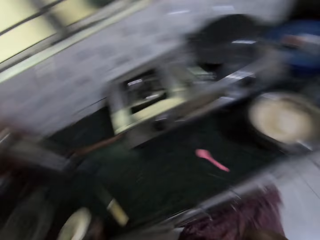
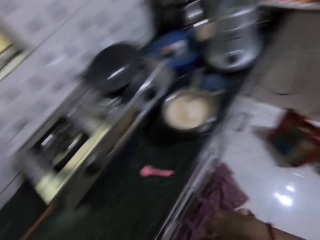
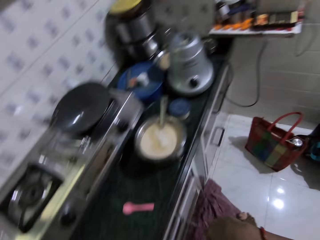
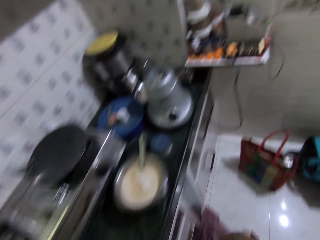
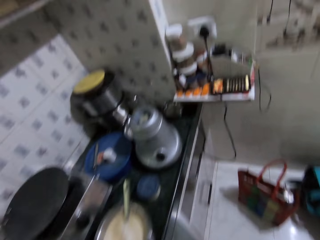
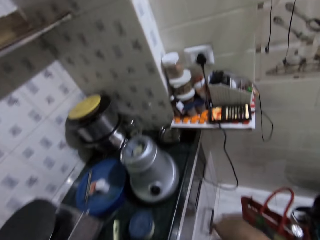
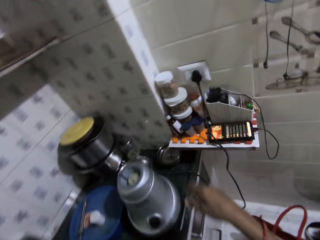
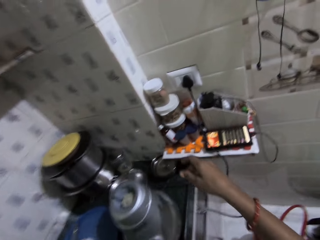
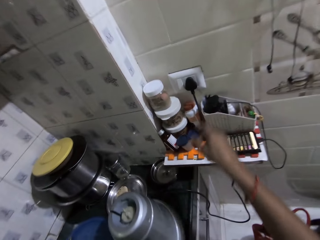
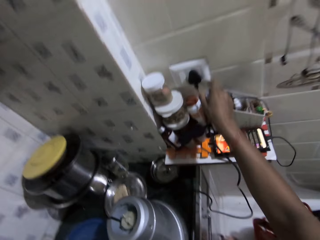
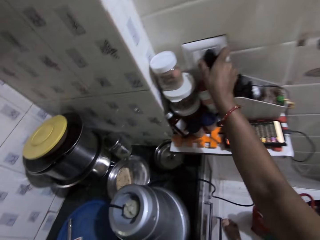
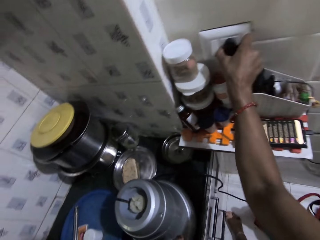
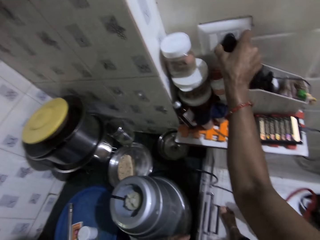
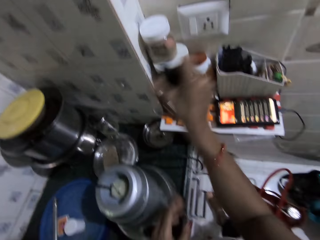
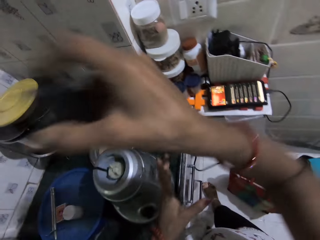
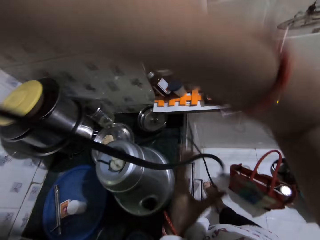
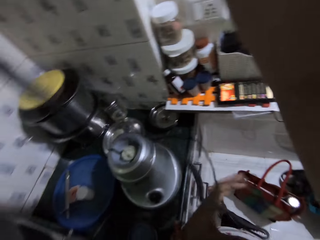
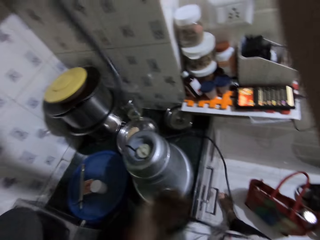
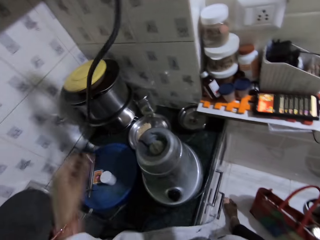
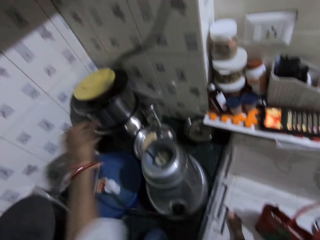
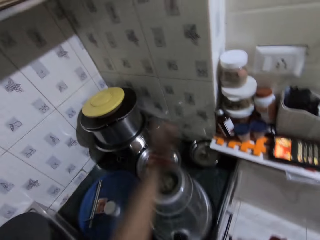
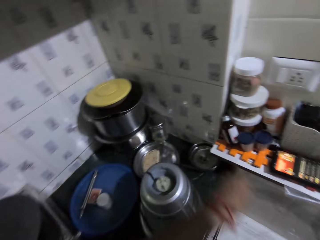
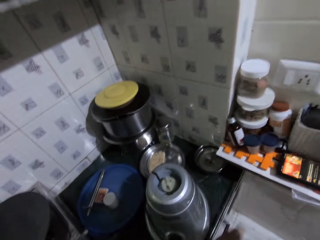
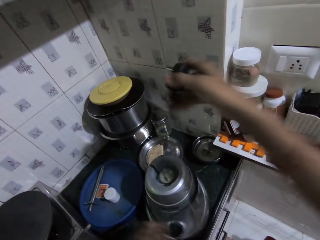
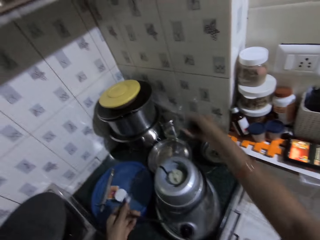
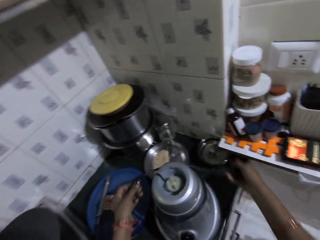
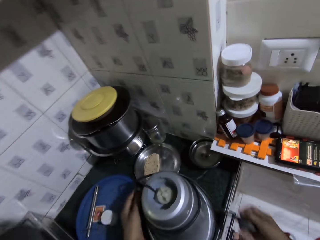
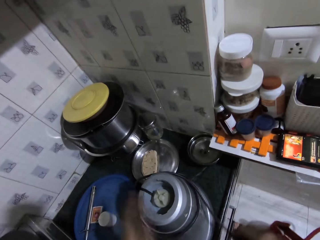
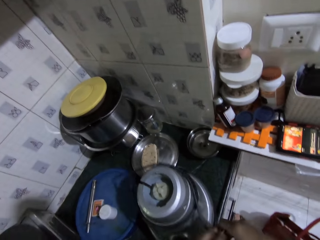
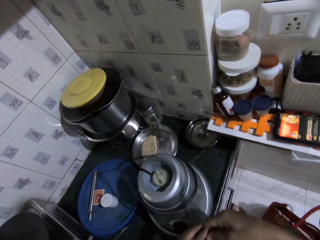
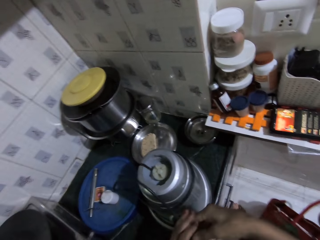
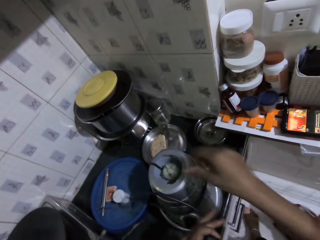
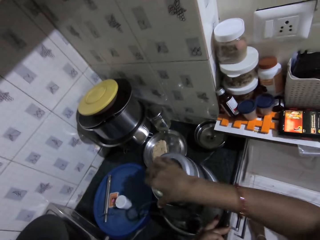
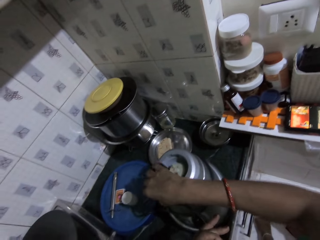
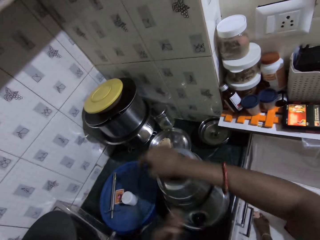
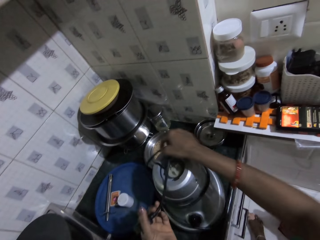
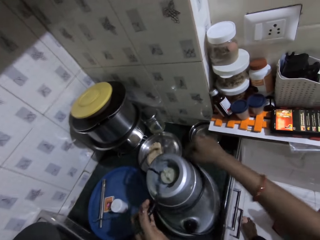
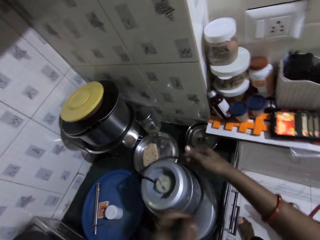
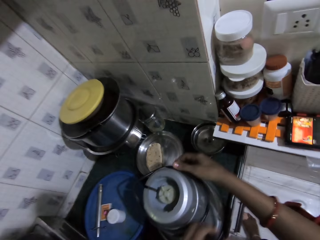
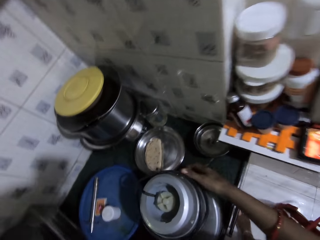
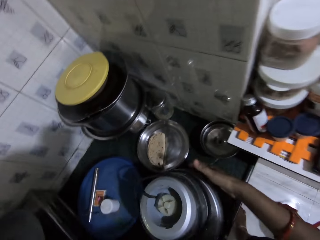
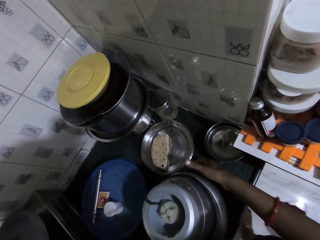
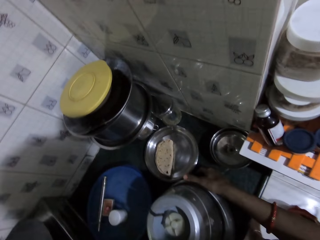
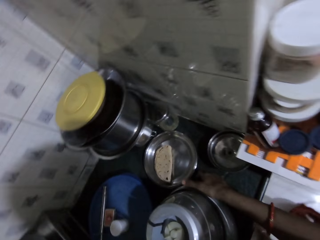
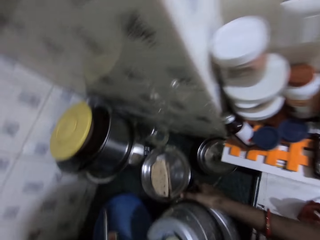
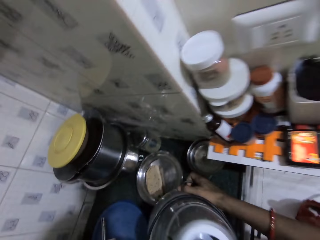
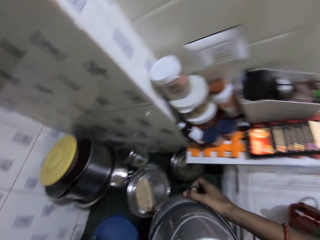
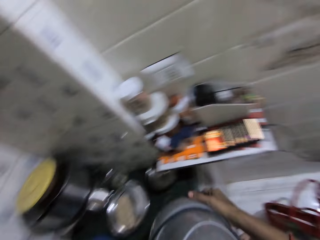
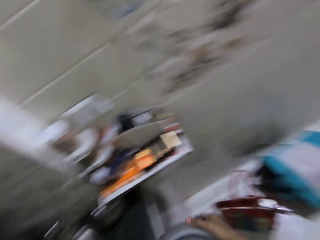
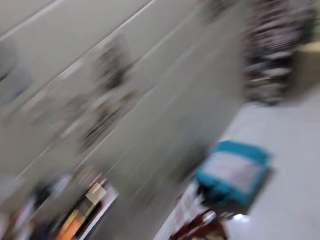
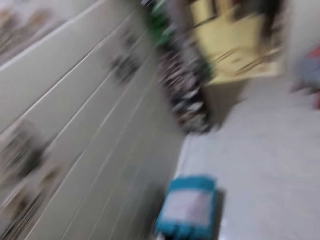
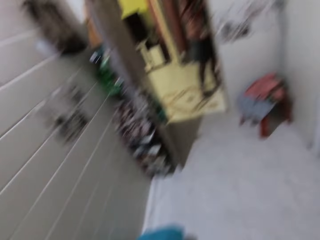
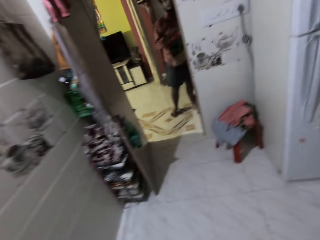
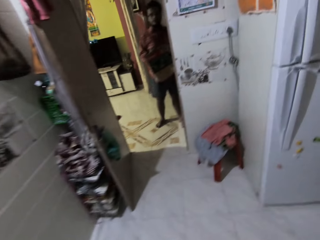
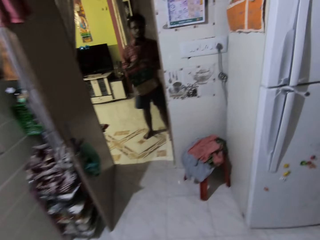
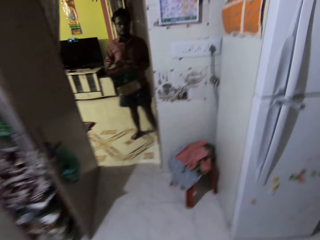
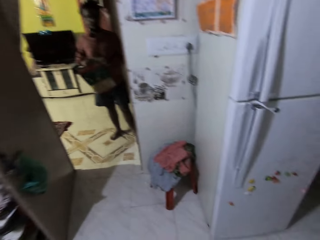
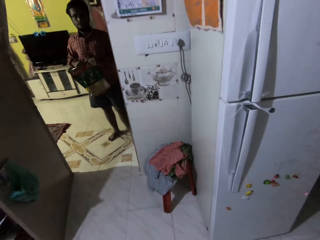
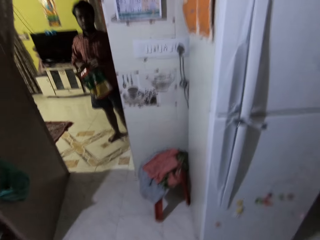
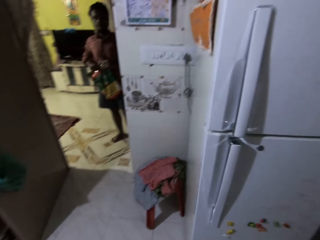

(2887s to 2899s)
The camera wearer drops the blender container on the countertop with her left hand. She unplugs the blender machine cable from the wall socket with her right hand. She curls the blender machine cable around the blender machine with her hands. She picks up the blender machine from the countertop with her hands, carries the blender towards a far corner in a kitchen, and walks towards a cabinet. A person stands in an adjacent room.

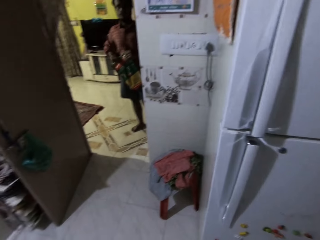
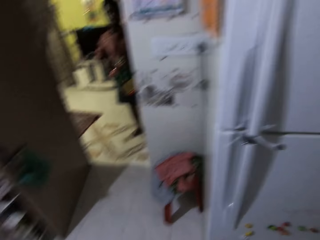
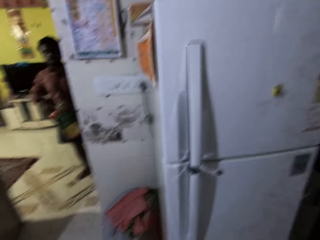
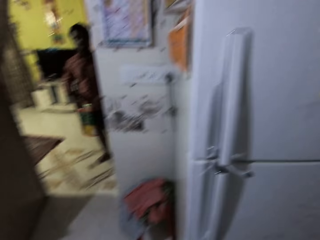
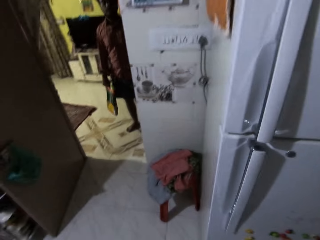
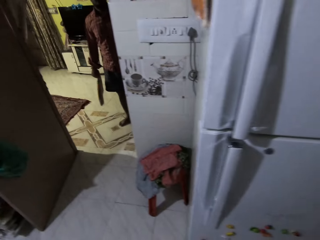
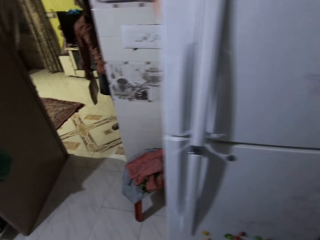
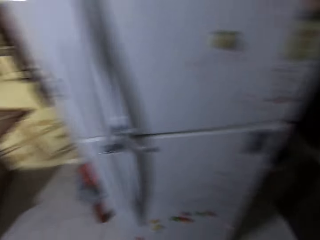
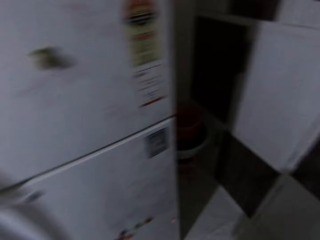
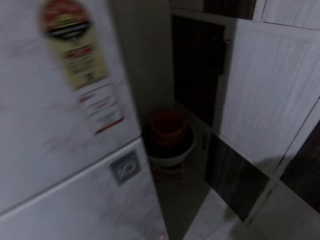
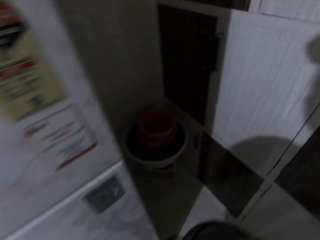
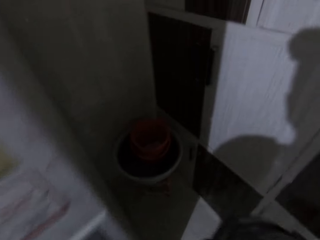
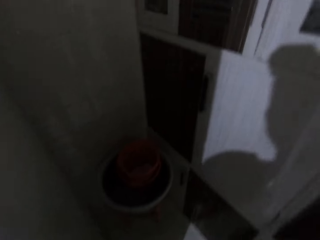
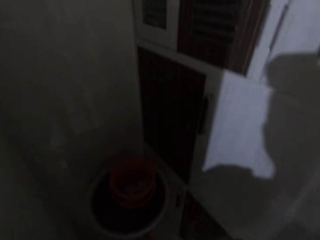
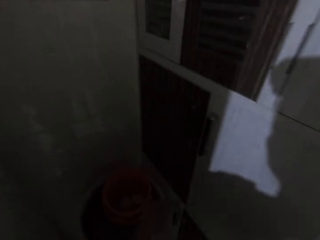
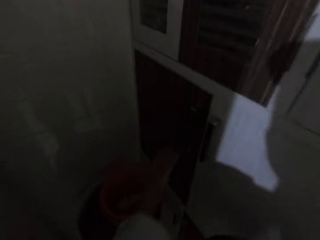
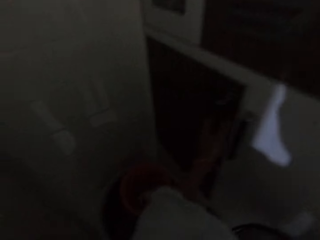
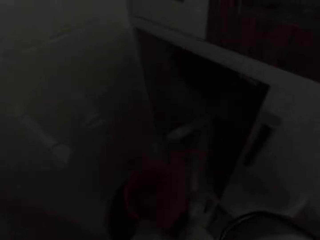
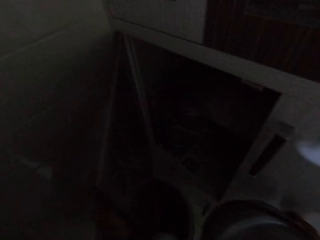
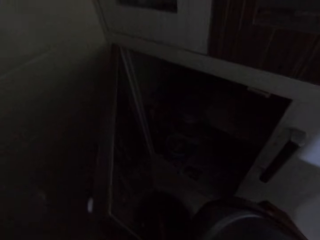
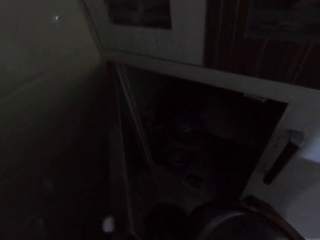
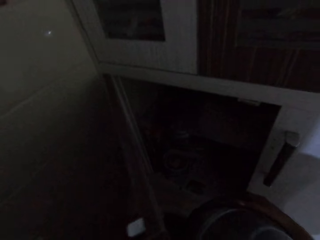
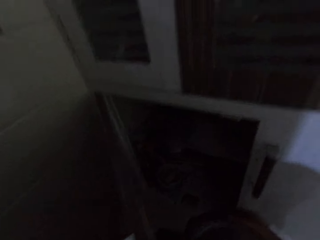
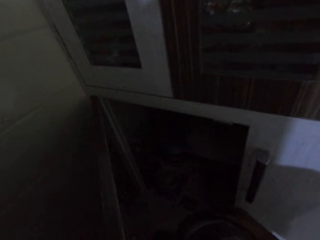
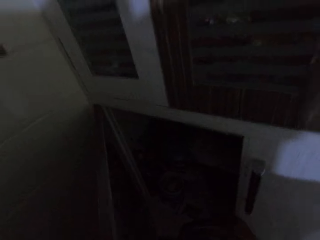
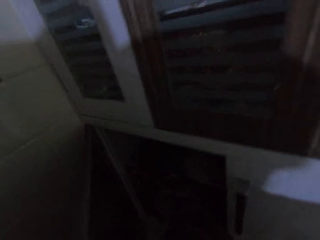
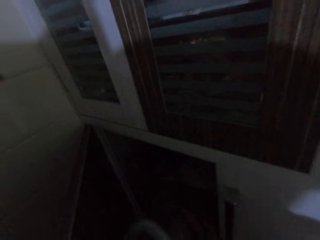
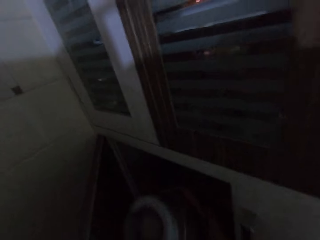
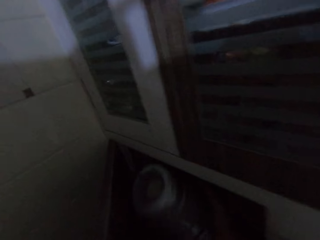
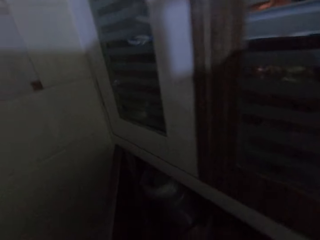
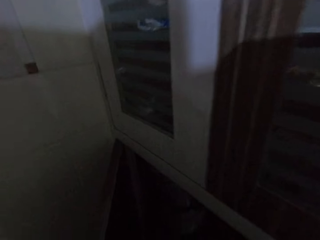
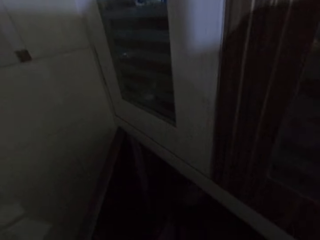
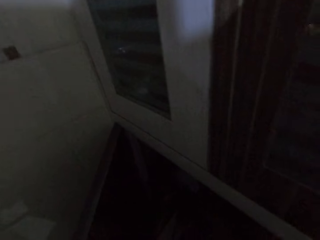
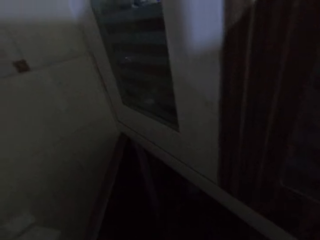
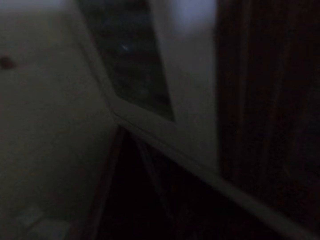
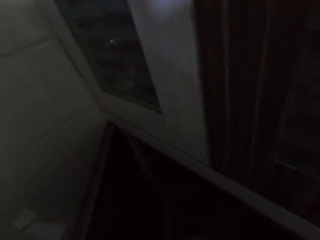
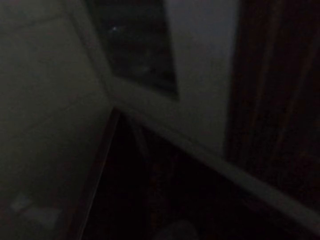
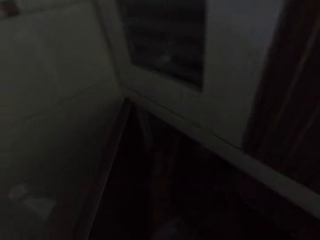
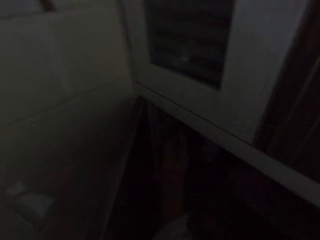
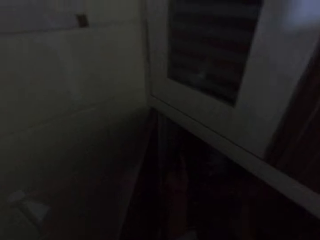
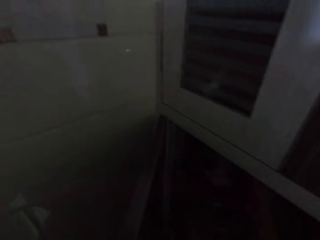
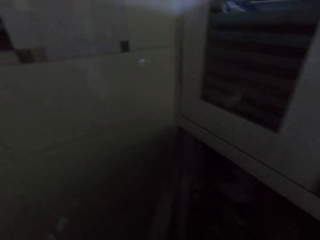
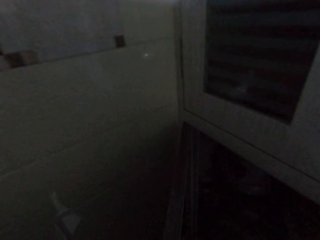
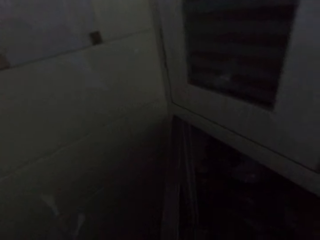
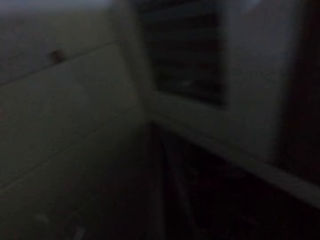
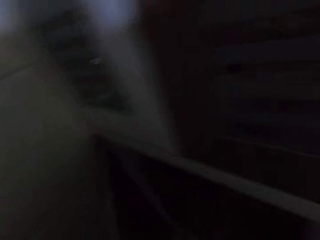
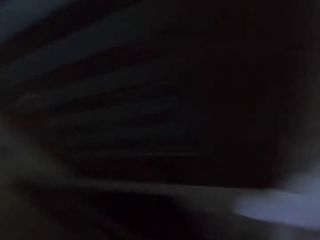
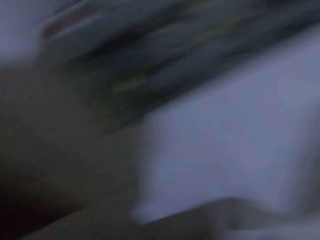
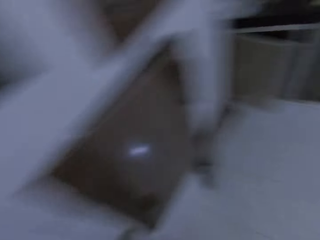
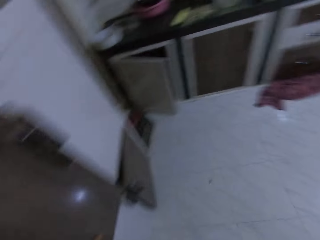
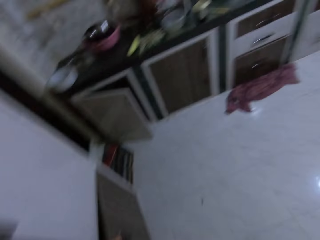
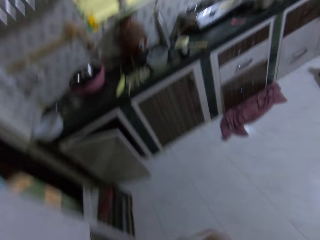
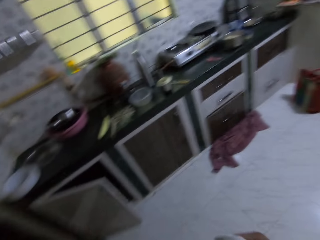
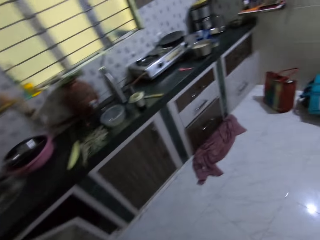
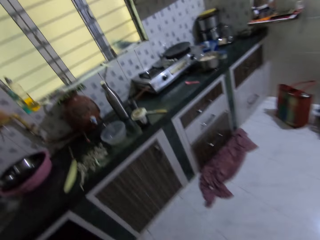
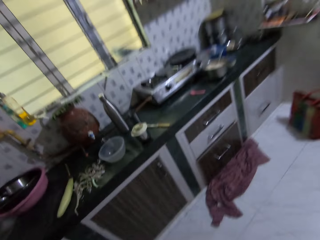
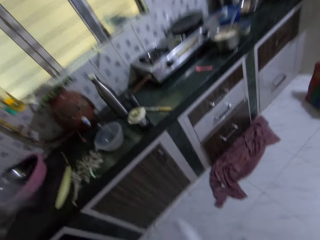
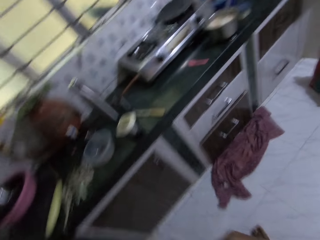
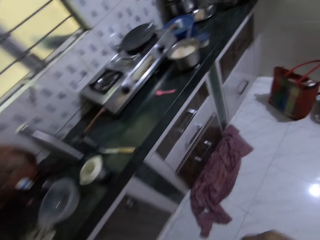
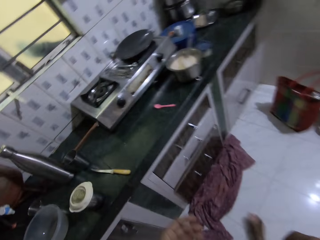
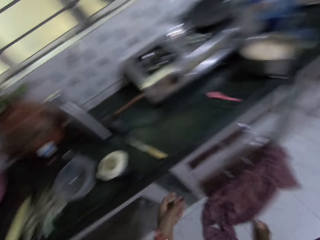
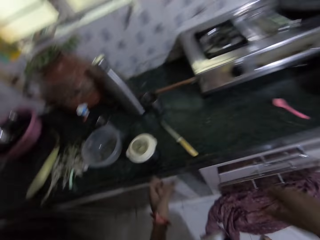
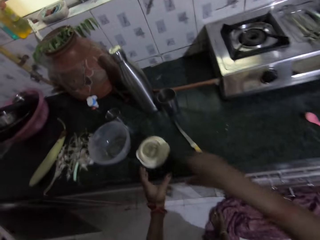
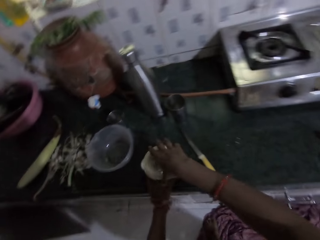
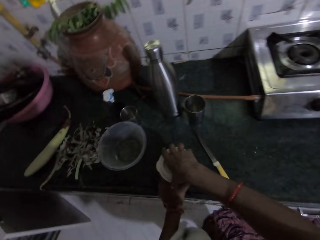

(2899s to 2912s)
The camera wearer converses with a man. She opens the cabinet with her left hand. She places the blender machine in the cabinet with her right hand. She closes the cabinet with her left hand. She walks towards the countertop. She adjusts the cloth around her neck with her left hand. She places her left hand on the blender container.
